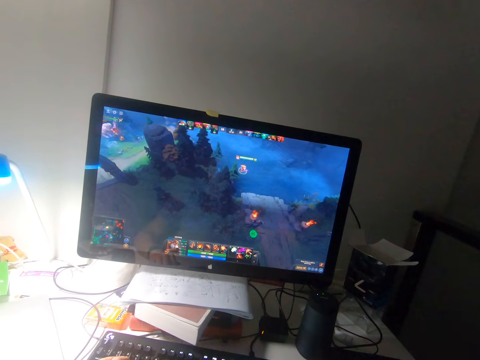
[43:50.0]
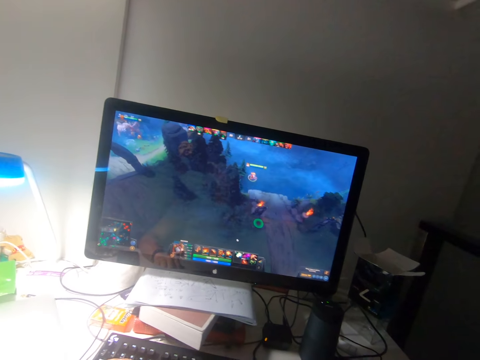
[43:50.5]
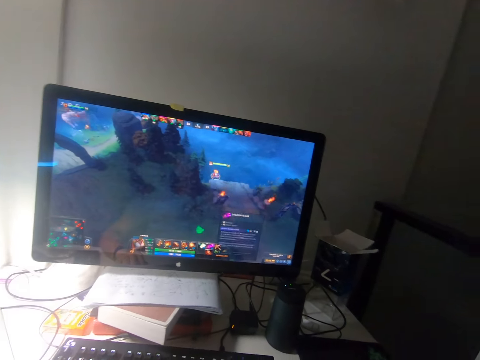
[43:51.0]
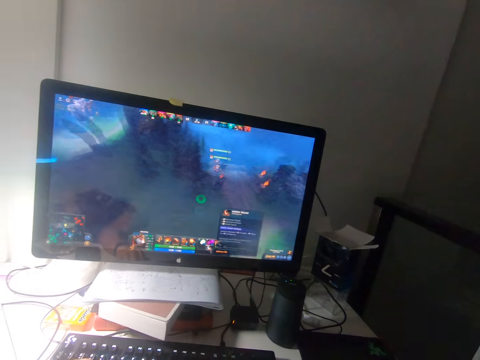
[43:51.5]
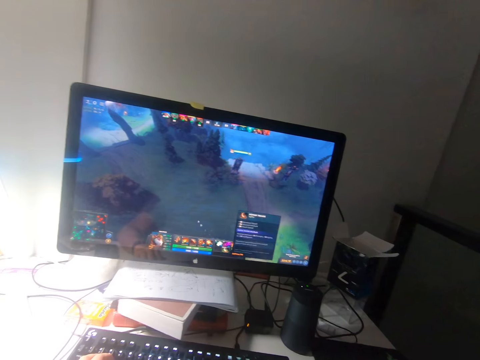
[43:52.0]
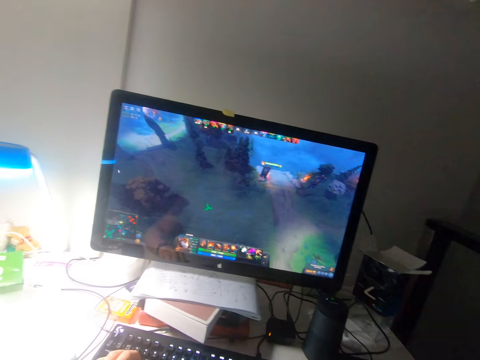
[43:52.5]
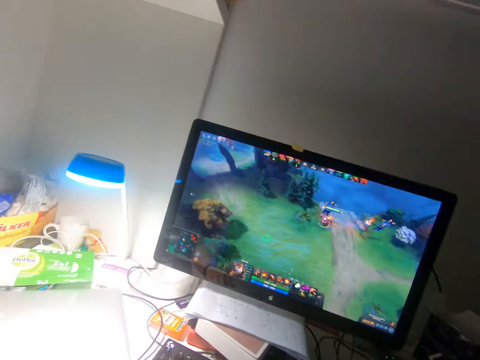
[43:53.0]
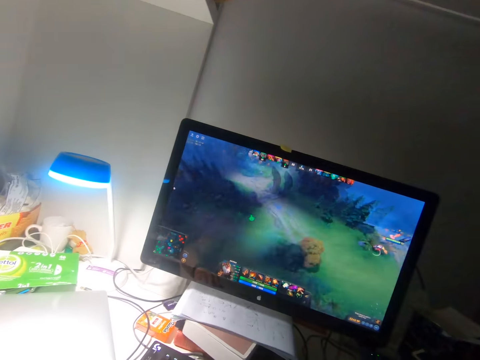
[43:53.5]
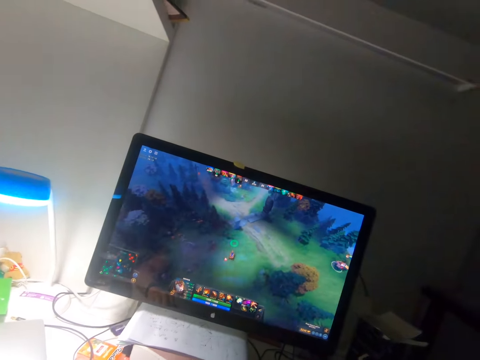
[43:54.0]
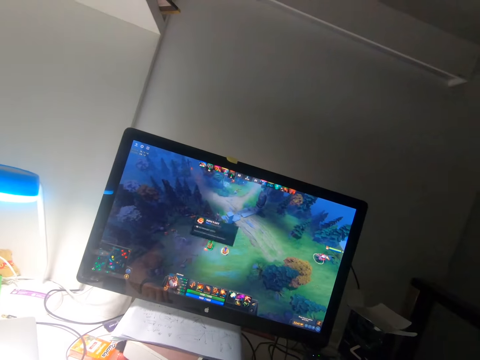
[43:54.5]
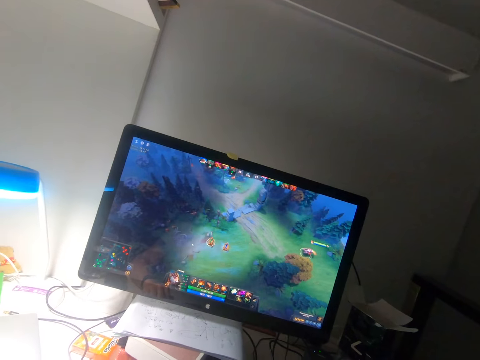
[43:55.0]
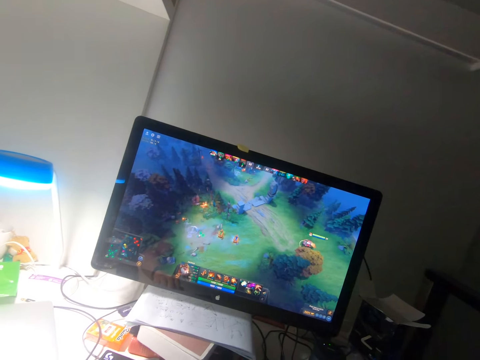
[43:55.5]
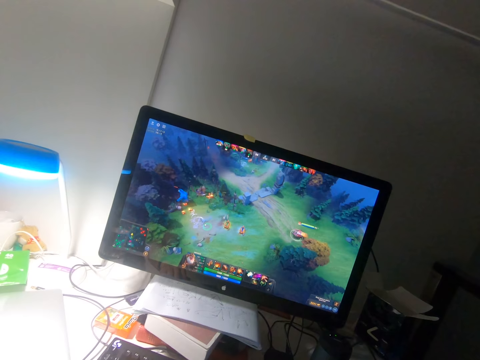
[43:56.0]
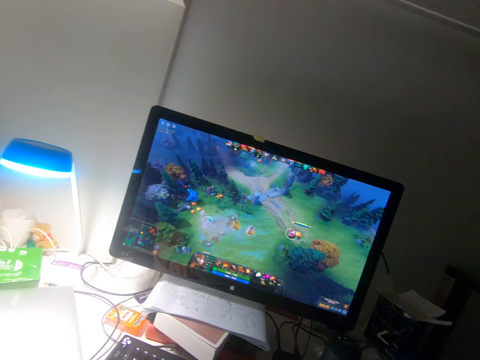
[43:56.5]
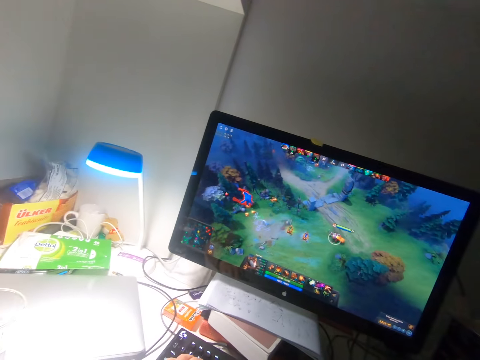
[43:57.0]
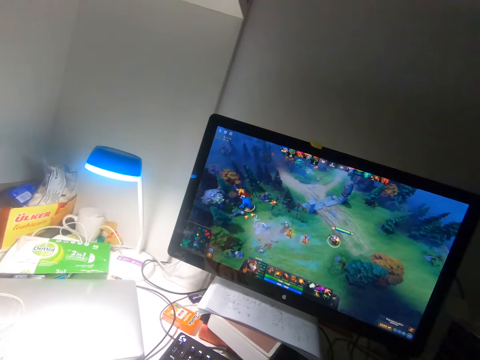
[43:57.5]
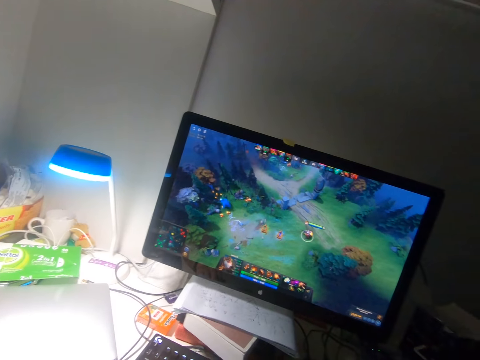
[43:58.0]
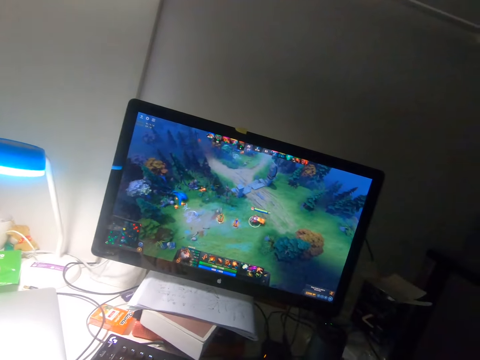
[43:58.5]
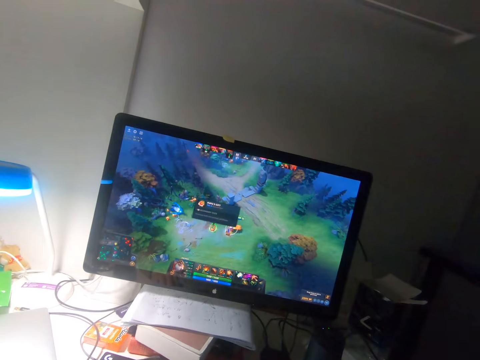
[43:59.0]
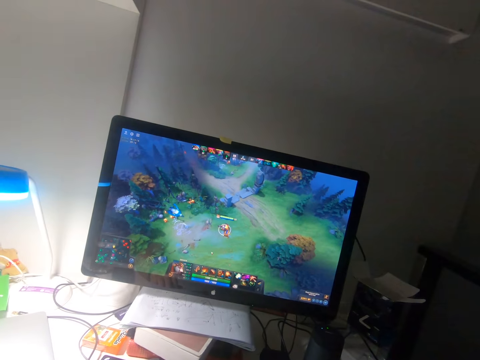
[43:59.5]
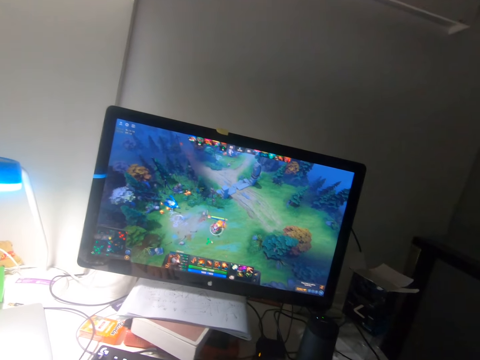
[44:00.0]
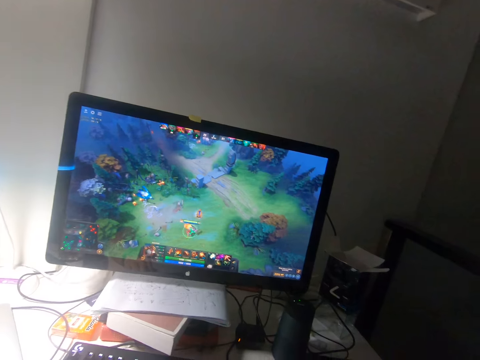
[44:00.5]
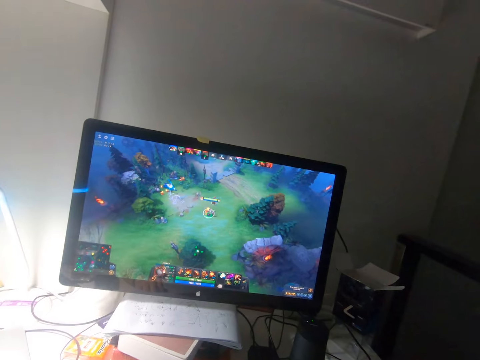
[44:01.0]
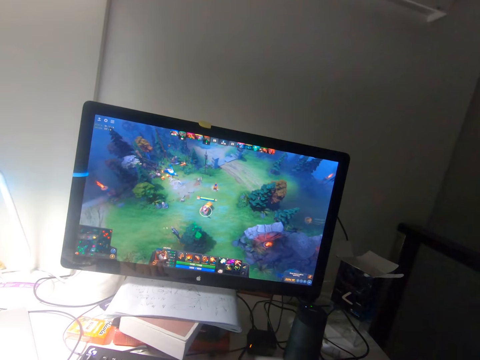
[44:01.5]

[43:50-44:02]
The camera wearer removes ads from the screen. They play a video game with a mouse. They remove ads from the screen. They play the video game with the mouse.

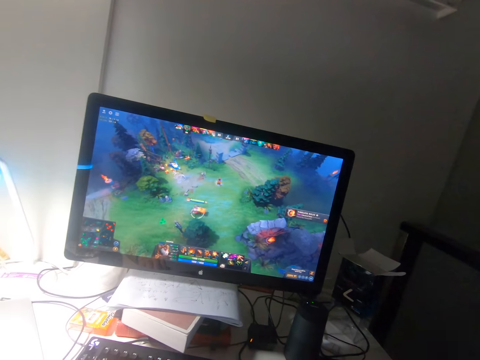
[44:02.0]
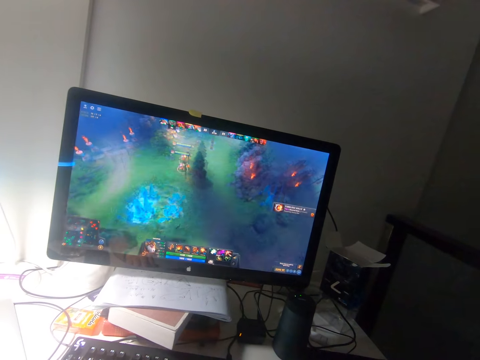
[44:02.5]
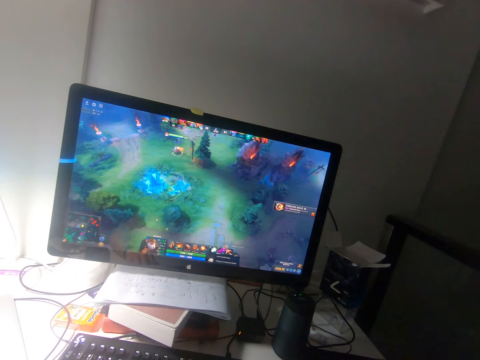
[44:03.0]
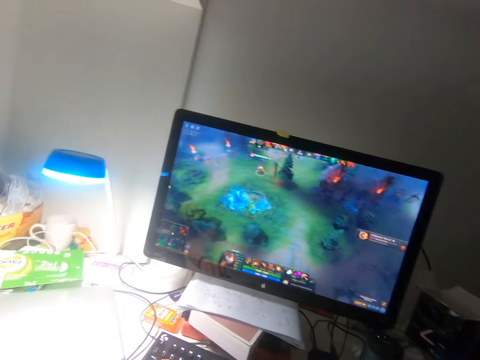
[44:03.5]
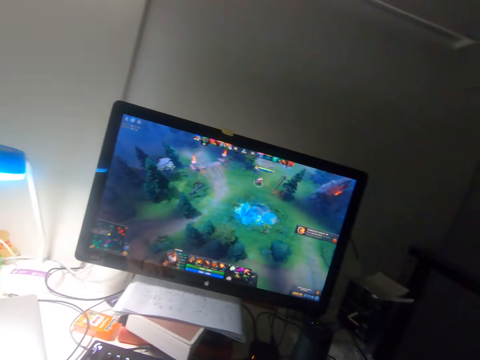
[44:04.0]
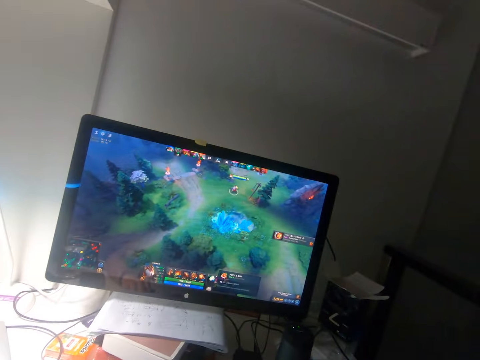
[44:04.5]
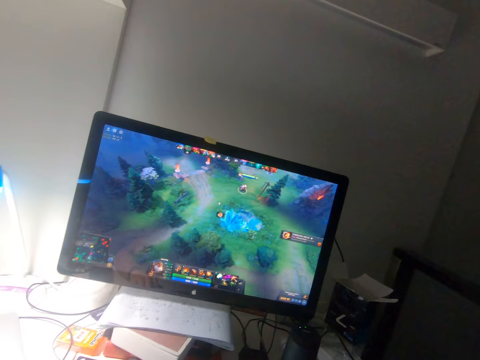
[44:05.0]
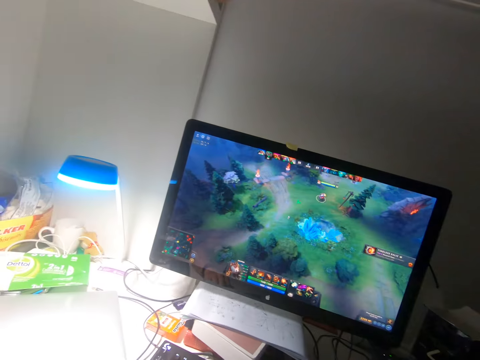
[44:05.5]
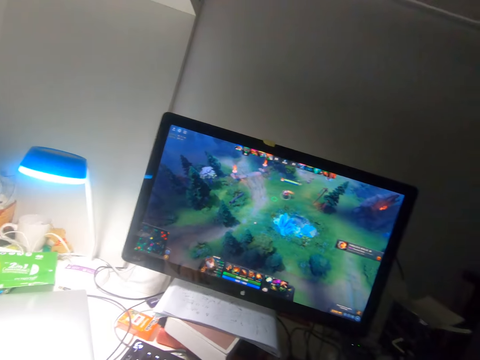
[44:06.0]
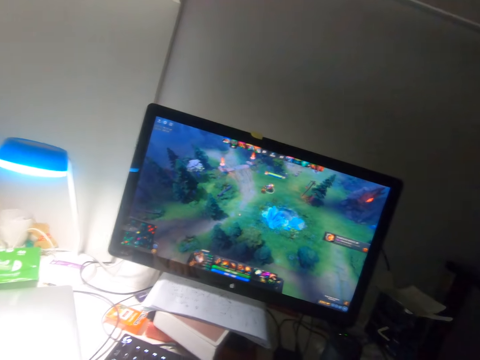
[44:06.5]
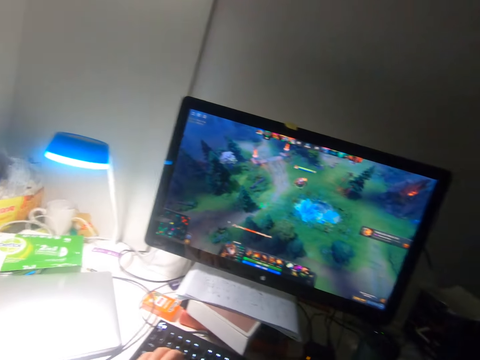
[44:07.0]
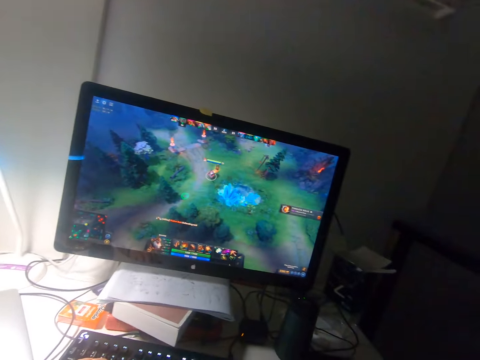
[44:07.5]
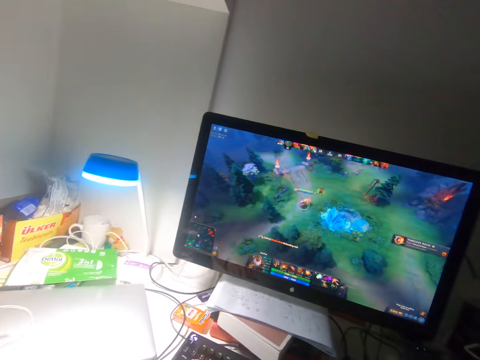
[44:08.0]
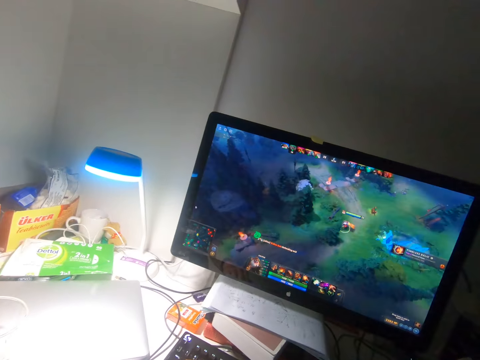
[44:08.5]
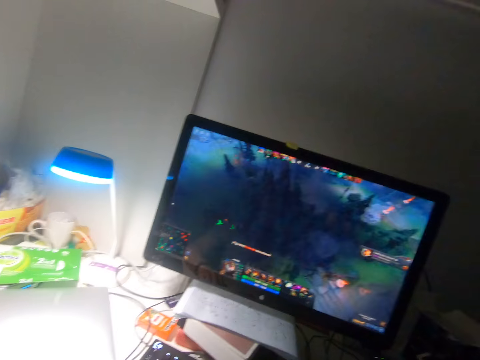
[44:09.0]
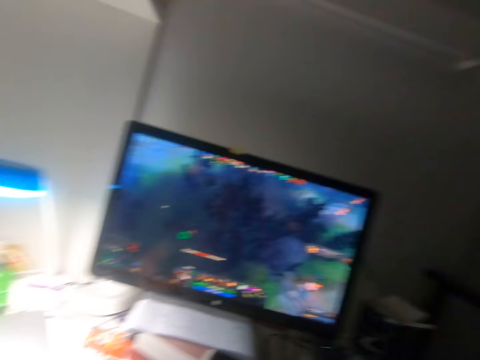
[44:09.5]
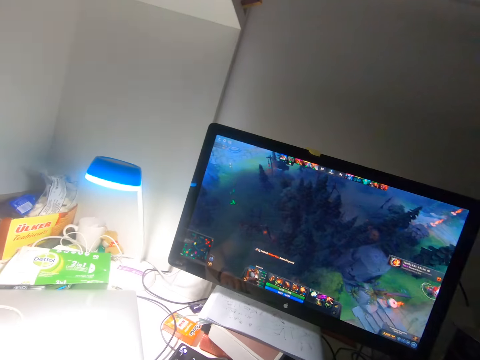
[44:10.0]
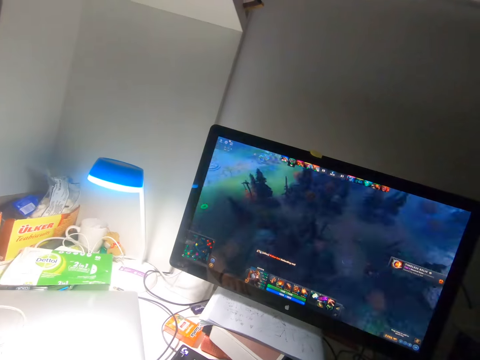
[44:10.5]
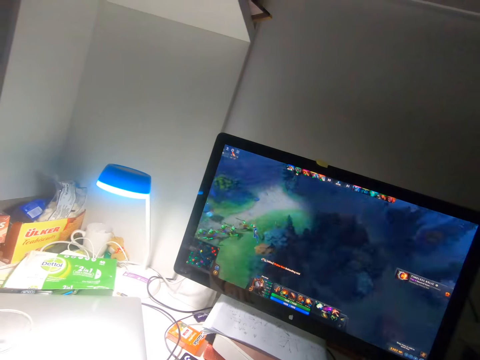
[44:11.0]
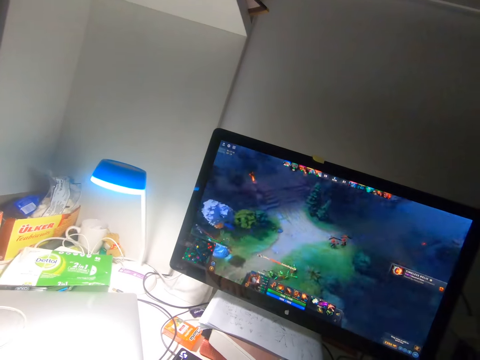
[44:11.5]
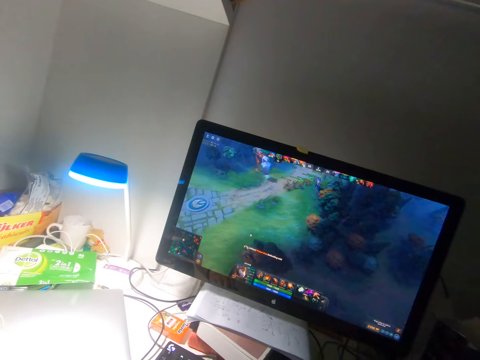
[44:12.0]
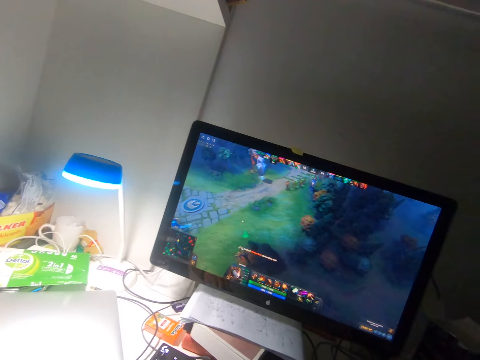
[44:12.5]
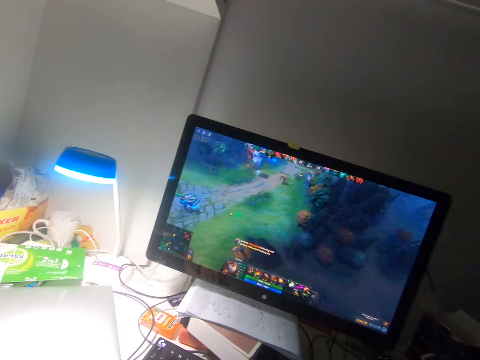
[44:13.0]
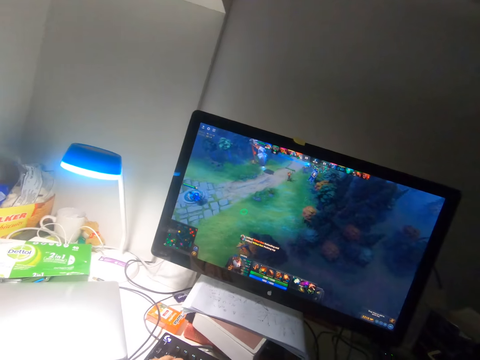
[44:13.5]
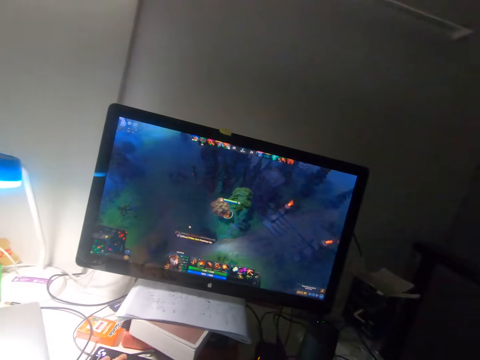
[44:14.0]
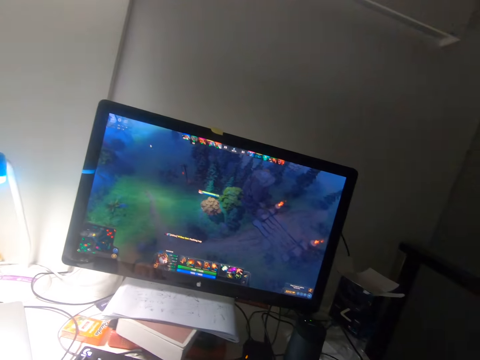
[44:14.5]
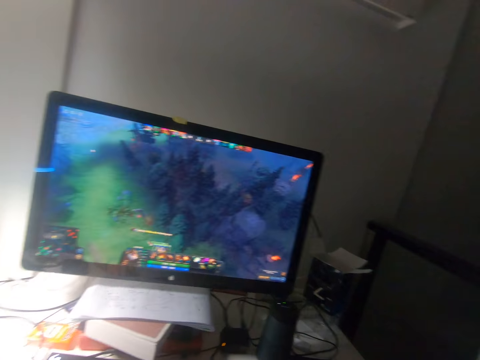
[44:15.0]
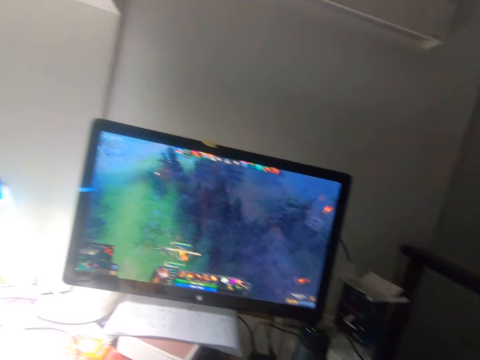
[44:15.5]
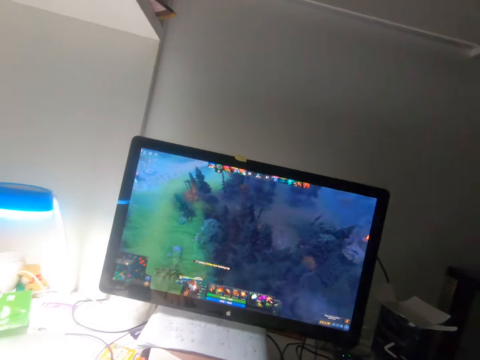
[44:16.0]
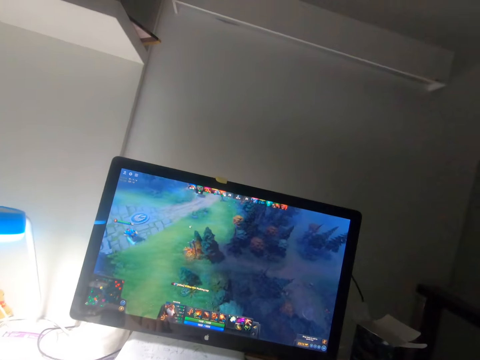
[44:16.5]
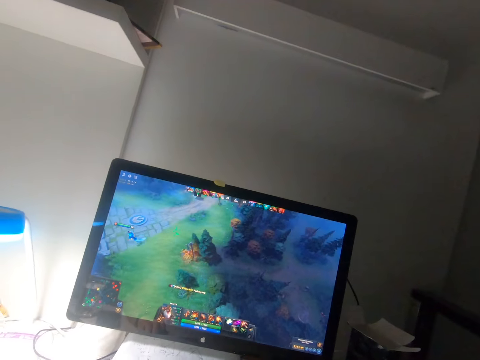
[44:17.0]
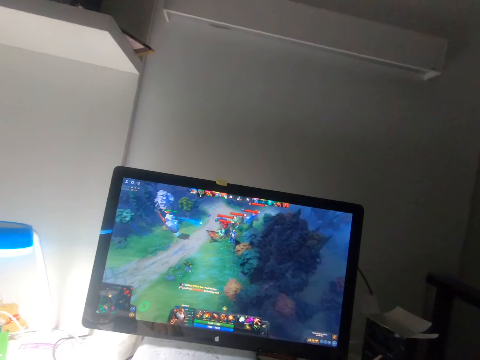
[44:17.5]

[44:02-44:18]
The camera wearer removes ads from the screen. They play a video game with a mouse. They remove ads from the screen. They play the video game with the mouse.
